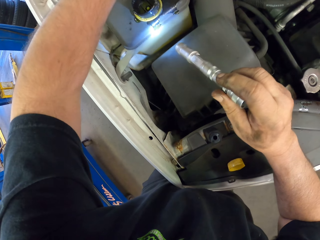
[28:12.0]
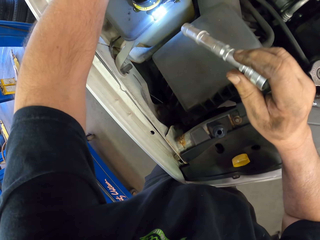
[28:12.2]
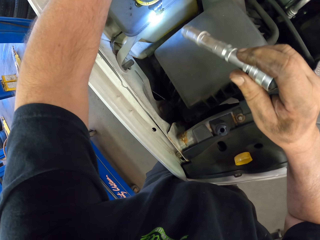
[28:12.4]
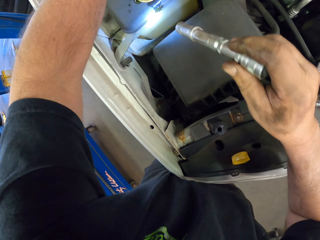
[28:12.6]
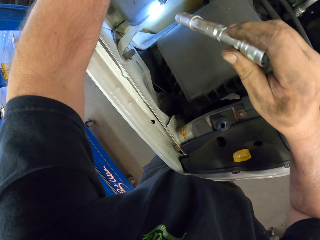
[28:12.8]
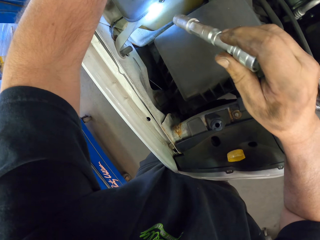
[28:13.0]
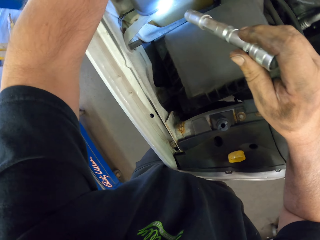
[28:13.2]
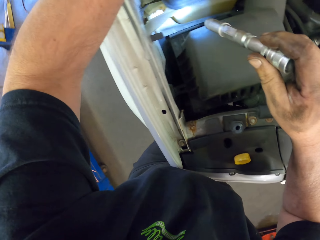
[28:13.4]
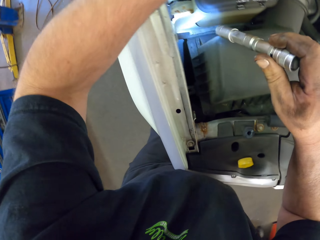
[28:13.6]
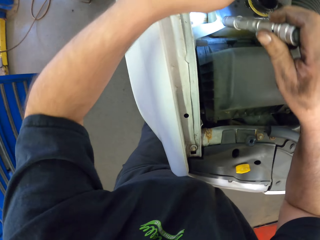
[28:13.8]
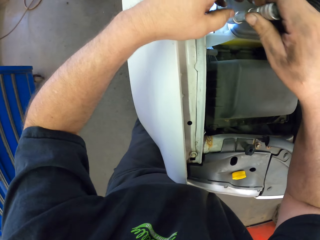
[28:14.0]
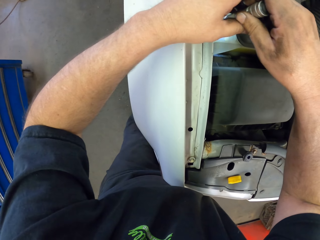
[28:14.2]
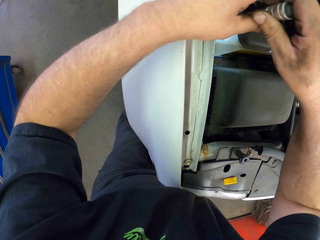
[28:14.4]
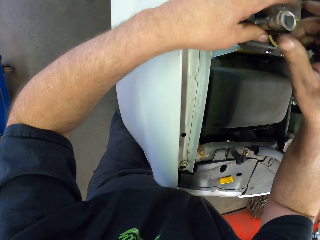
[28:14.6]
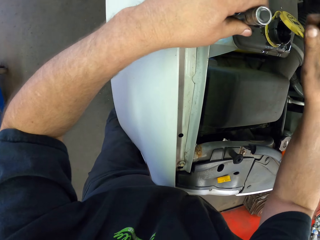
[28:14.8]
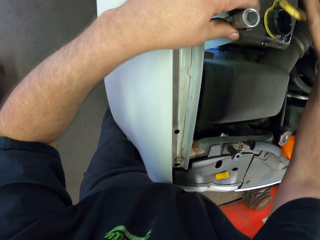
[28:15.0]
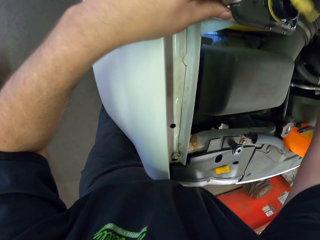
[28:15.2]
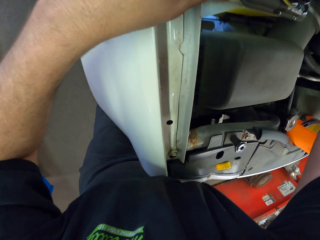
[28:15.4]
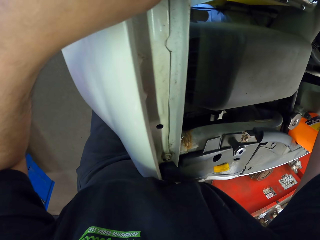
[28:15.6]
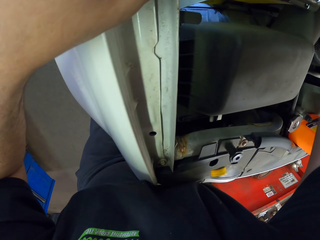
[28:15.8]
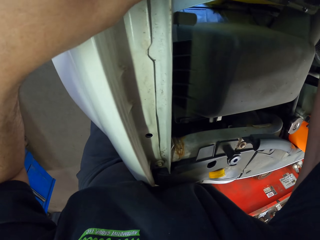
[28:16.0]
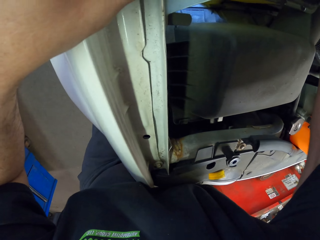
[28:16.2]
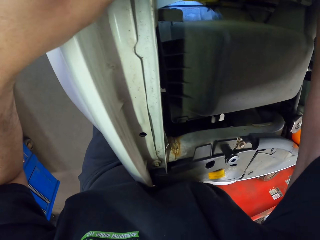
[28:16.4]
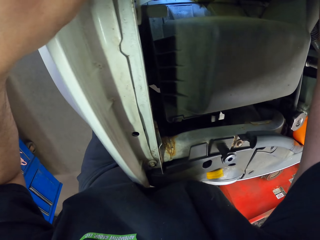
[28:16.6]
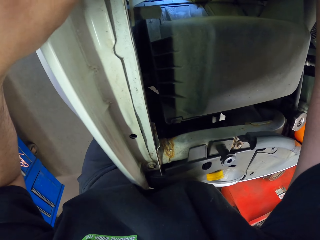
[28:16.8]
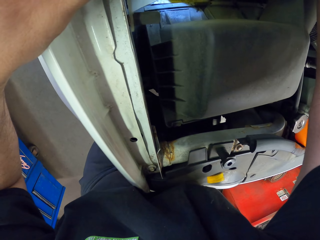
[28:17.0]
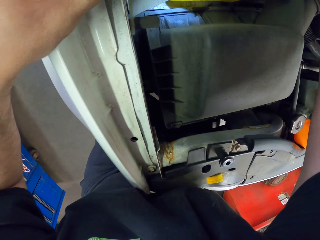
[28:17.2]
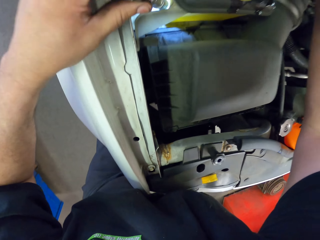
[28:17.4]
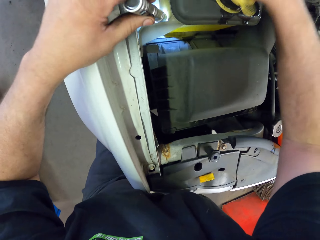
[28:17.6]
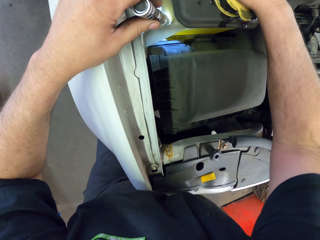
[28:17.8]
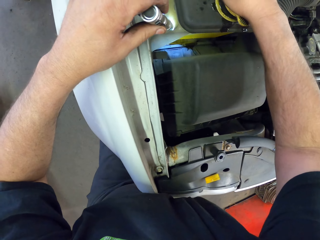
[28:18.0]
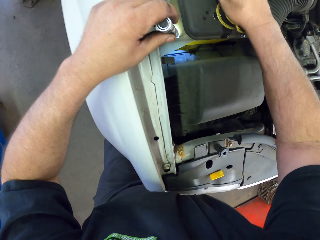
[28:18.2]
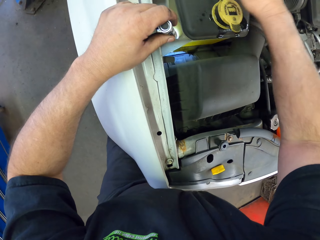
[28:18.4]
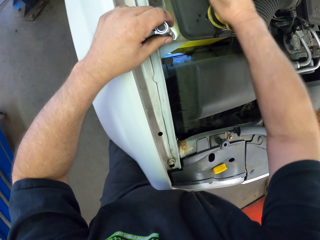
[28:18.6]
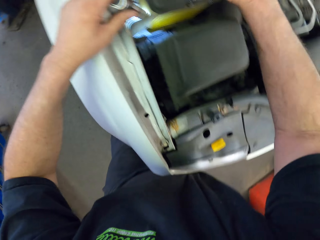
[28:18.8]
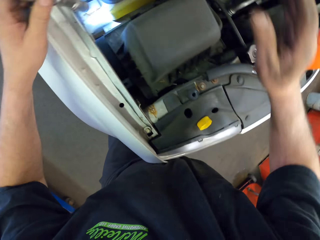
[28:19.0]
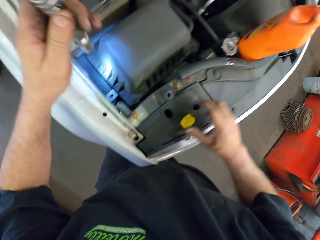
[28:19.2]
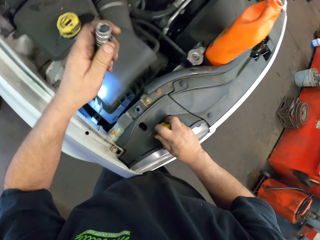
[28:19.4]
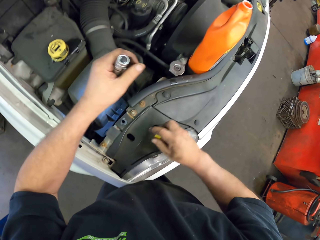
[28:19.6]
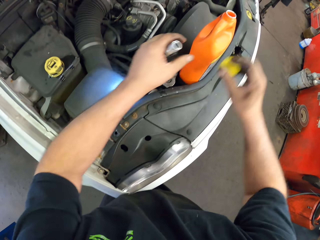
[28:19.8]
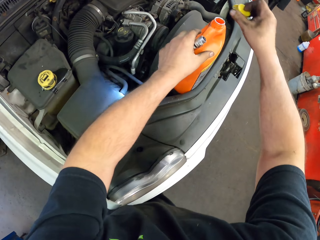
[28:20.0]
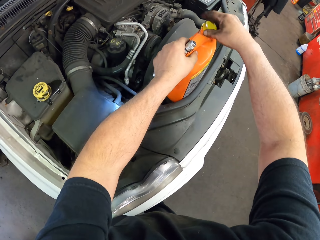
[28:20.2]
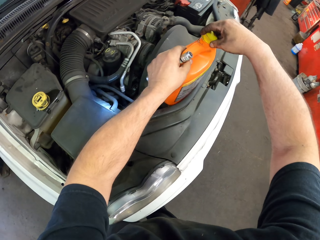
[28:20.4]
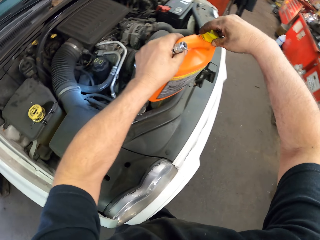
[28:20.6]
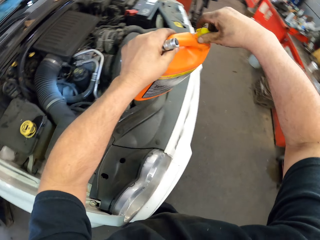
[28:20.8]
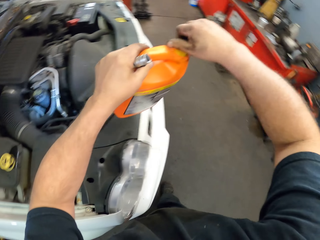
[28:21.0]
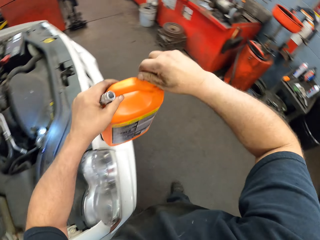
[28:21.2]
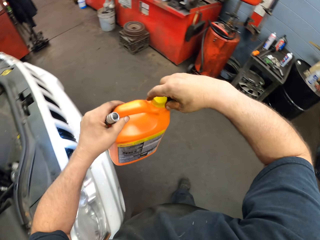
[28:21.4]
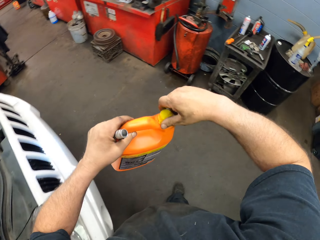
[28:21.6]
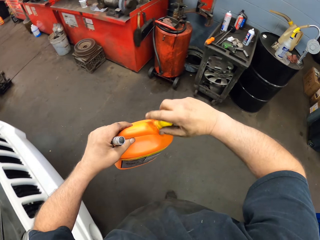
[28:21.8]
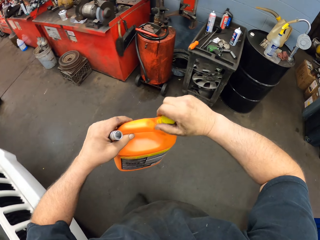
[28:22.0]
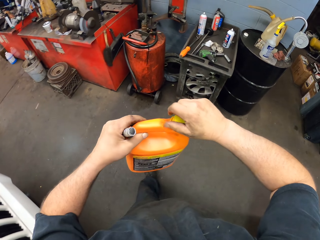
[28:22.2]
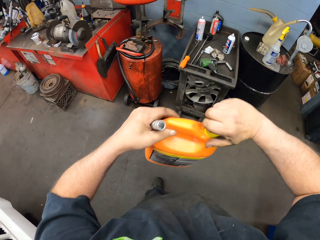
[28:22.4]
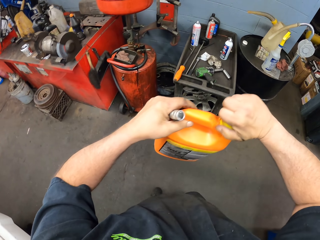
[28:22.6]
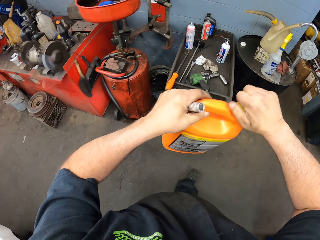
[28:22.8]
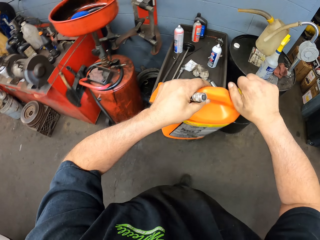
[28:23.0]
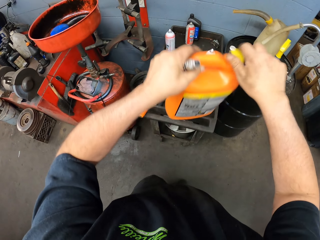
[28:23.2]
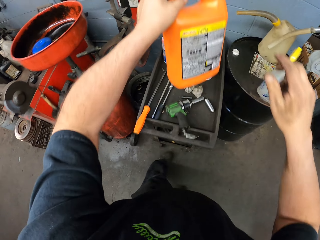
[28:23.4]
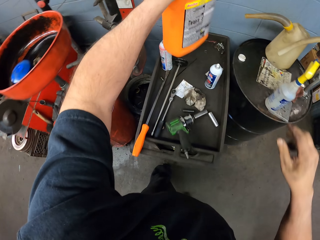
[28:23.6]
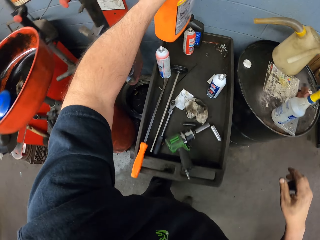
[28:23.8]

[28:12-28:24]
The camera wearer uses a torch light to see the engine. They close the coolant level sensor, pick a bottle top, close the bottle of antifreeze and coolant, and pick up the bottle of antifreeze and coolant. They move around.

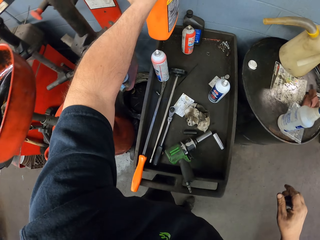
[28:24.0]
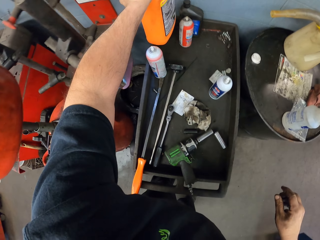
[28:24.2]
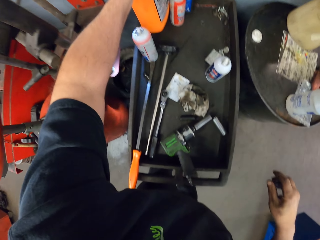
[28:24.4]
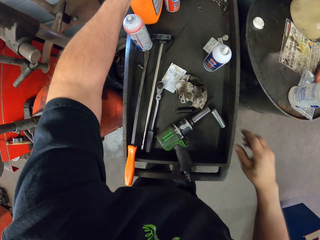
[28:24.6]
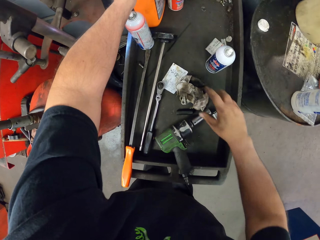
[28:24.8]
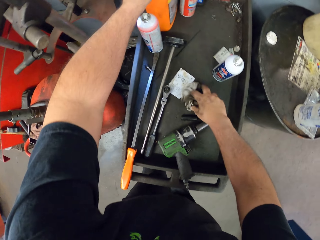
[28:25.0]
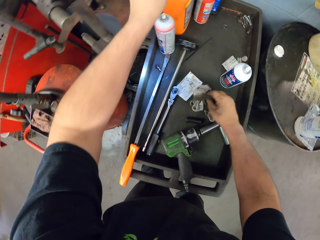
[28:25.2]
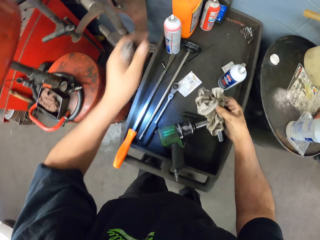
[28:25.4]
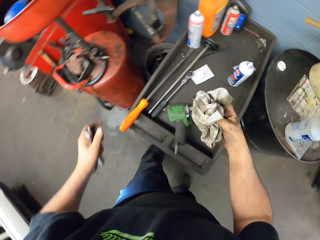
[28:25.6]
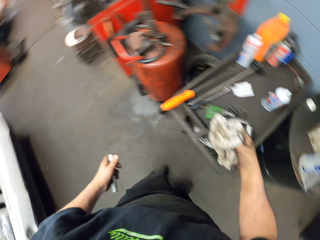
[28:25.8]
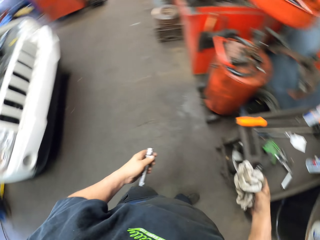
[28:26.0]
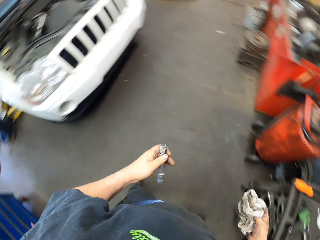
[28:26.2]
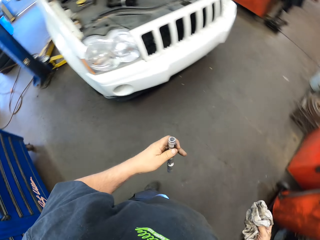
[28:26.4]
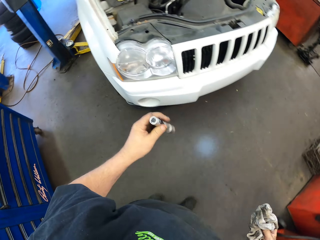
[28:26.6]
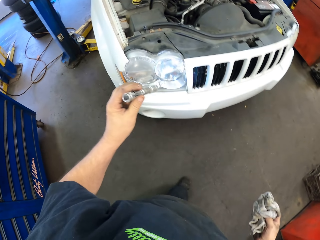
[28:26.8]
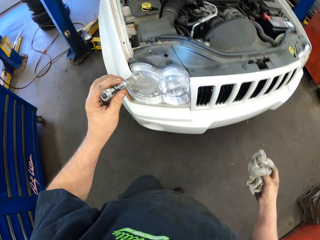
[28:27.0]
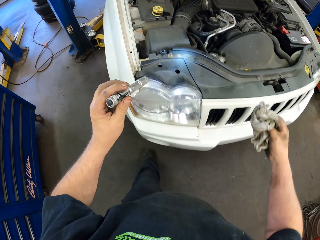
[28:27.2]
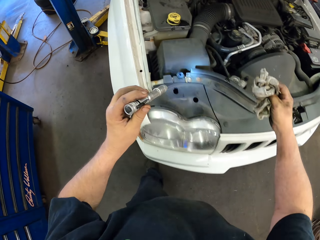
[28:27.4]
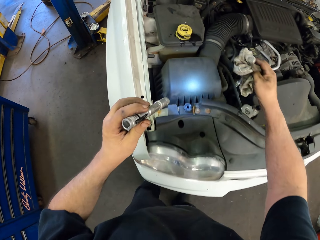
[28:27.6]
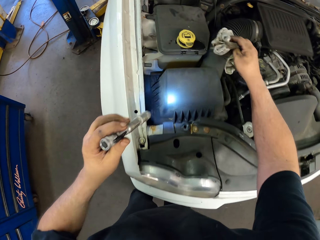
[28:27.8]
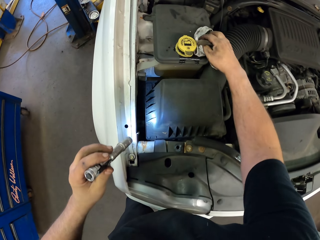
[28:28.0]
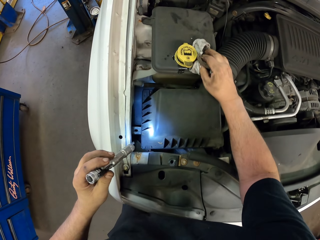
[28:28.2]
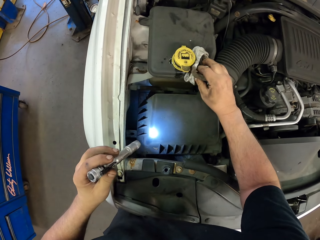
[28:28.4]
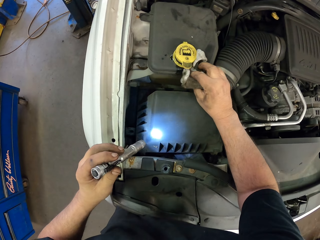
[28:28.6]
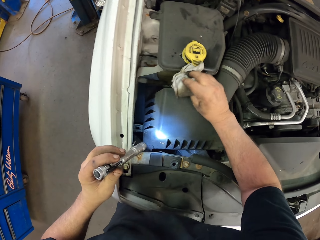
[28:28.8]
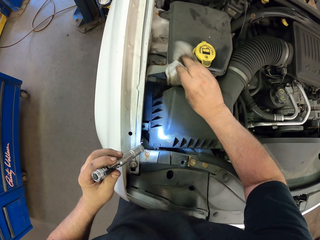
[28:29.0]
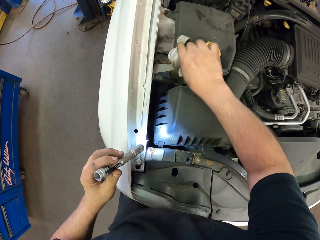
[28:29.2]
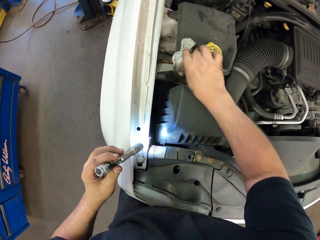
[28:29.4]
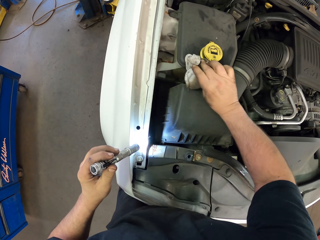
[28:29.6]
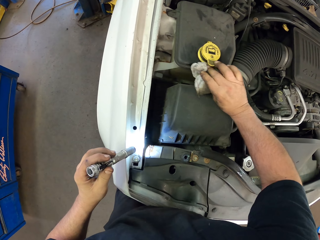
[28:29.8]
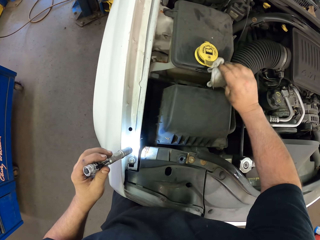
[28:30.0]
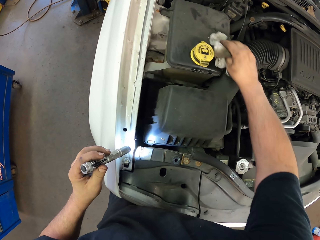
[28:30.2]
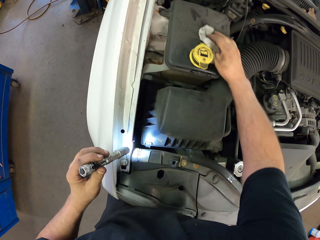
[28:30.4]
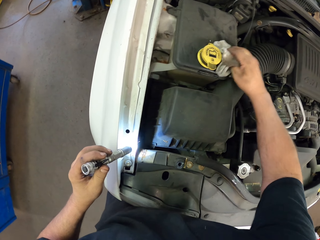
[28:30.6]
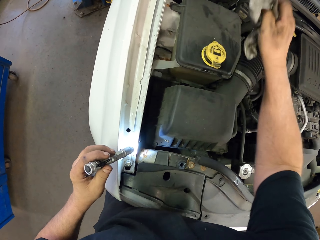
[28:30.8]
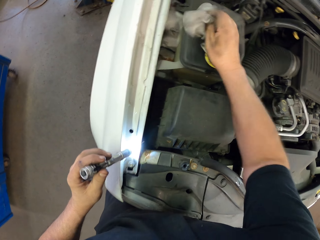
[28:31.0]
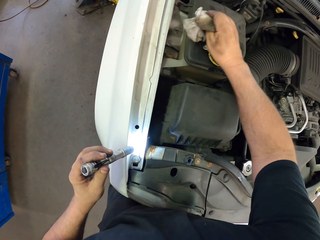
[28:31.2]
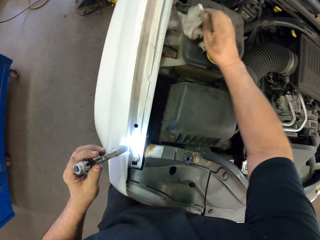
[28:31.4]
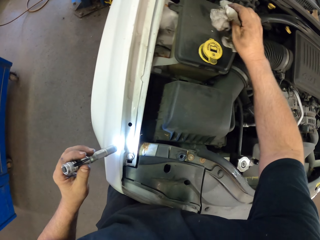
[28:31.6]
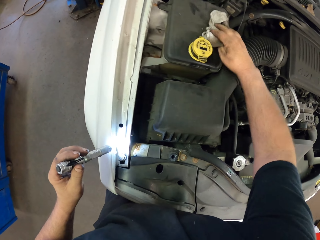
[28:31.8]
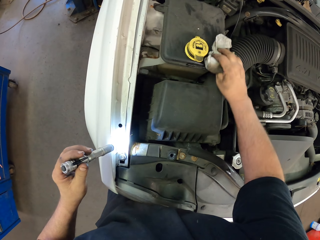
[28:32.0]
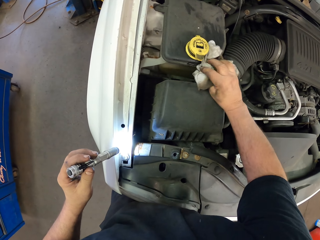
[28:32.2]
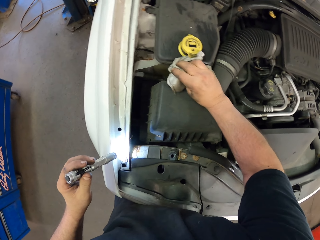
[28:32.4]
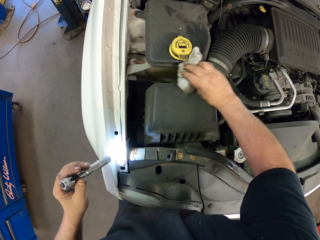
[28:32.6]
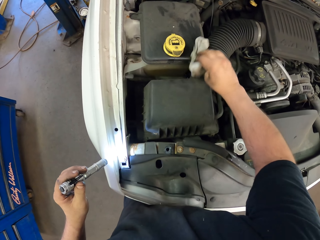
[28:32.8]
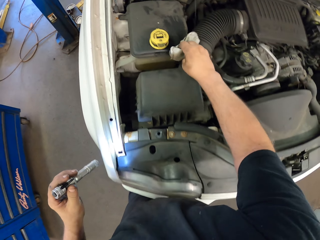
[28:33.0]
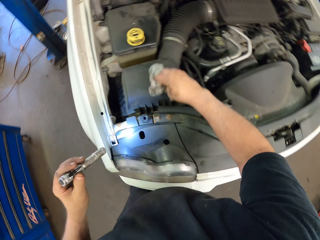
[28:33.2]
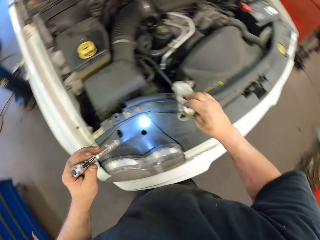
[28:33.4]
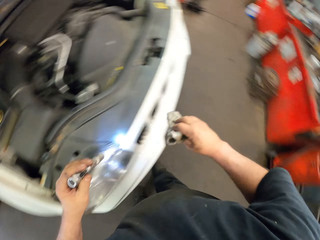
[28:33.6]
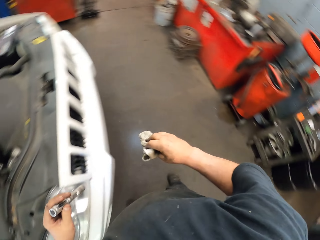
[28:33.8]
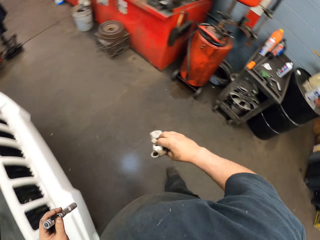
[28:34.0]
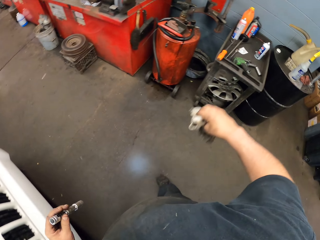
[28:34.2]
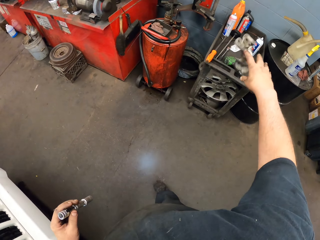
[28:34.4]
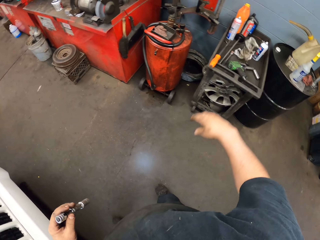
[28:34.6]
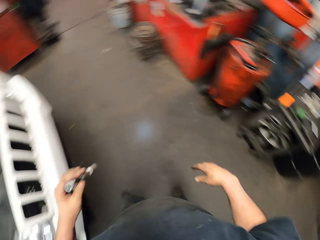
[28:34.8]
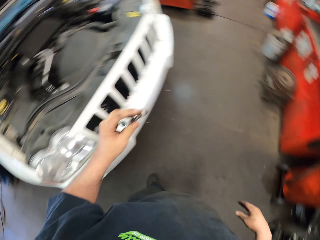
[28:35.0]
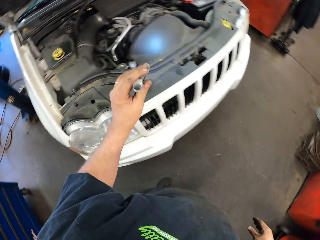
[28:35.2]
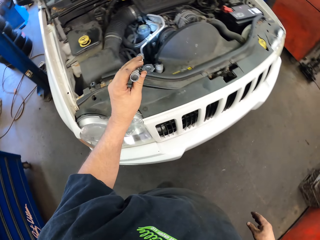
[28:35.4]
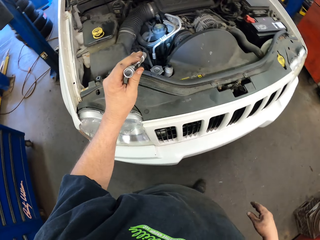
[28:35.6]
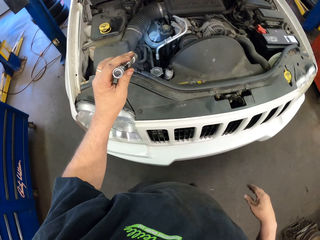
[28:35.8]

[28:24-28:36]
The camera wearer places the bottle of antifreeze and coolant on a steel trolley. They pick up a cloth, walk to the car, and wipe the coolant level sensor. They turn around and throw the cloth on the steel trolley.
